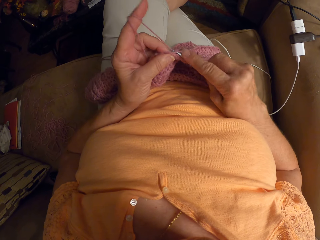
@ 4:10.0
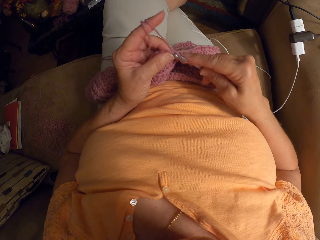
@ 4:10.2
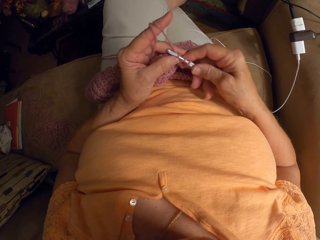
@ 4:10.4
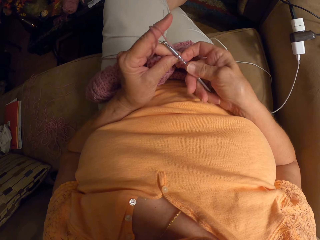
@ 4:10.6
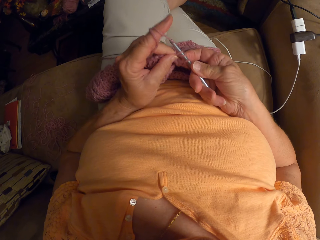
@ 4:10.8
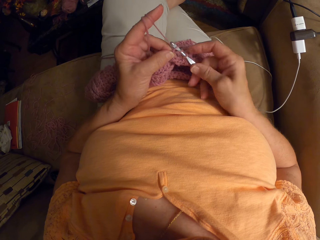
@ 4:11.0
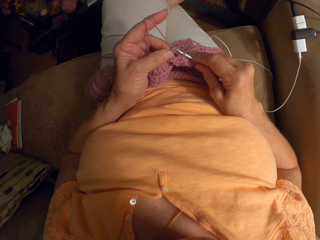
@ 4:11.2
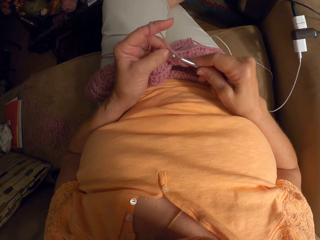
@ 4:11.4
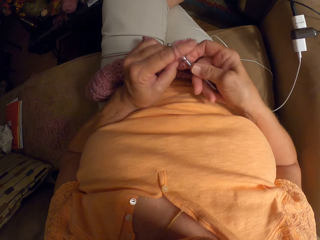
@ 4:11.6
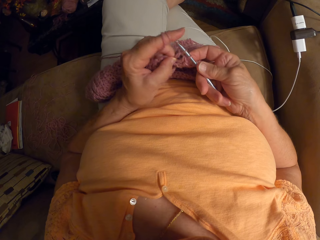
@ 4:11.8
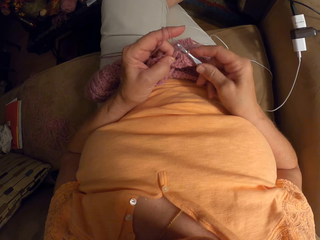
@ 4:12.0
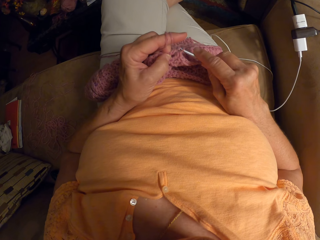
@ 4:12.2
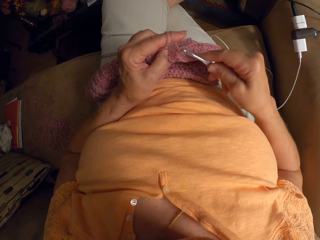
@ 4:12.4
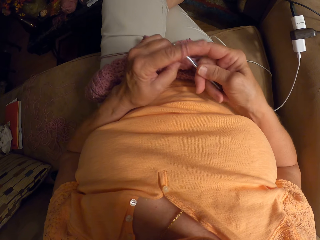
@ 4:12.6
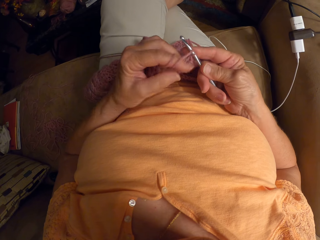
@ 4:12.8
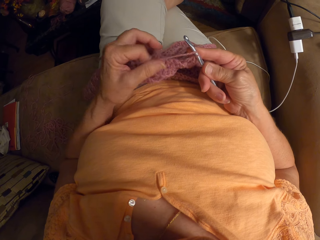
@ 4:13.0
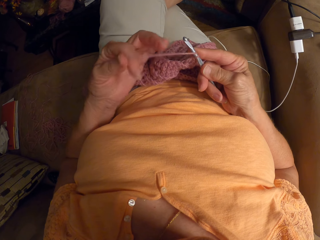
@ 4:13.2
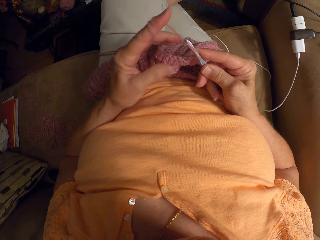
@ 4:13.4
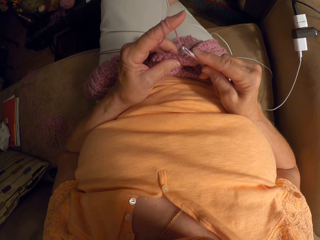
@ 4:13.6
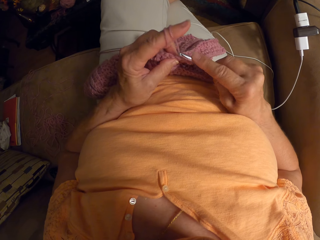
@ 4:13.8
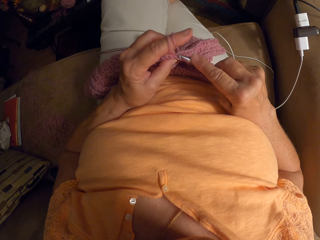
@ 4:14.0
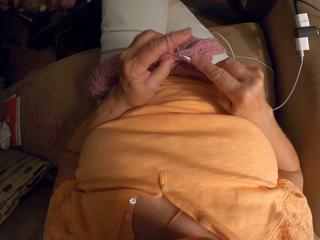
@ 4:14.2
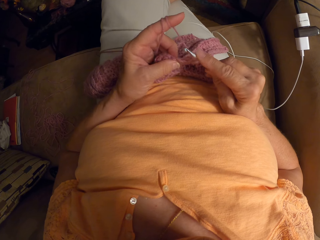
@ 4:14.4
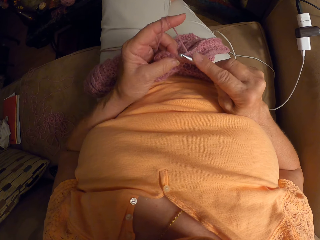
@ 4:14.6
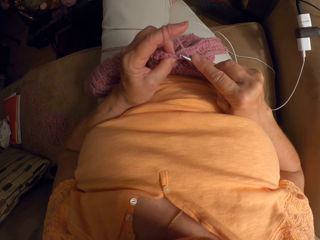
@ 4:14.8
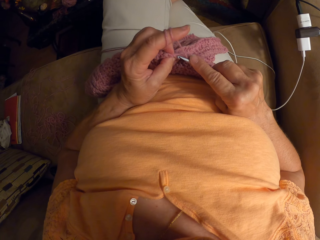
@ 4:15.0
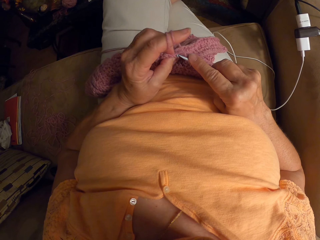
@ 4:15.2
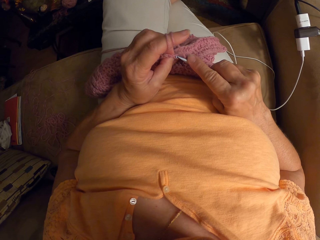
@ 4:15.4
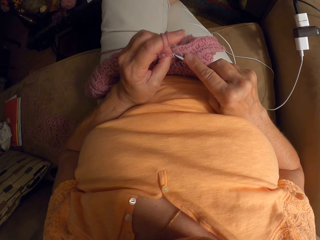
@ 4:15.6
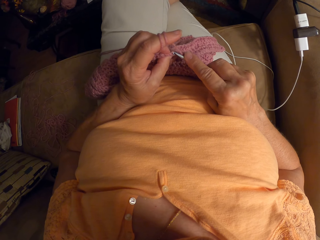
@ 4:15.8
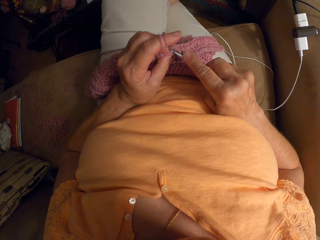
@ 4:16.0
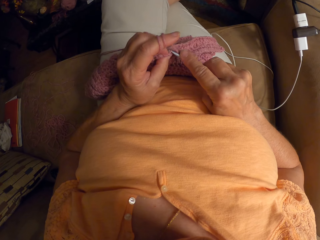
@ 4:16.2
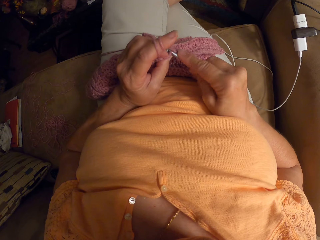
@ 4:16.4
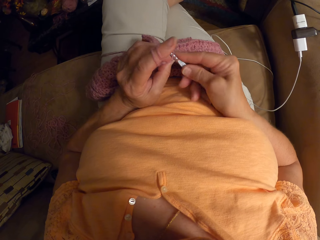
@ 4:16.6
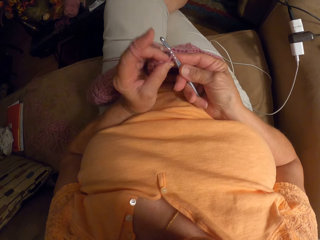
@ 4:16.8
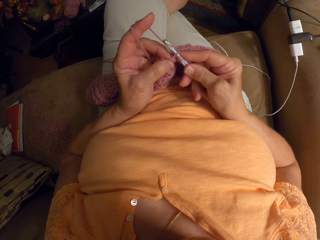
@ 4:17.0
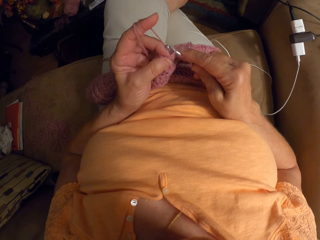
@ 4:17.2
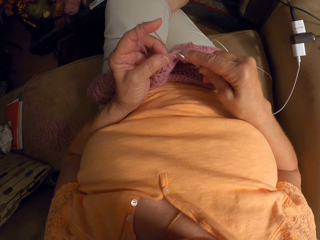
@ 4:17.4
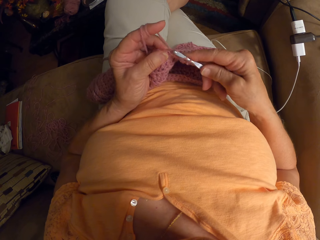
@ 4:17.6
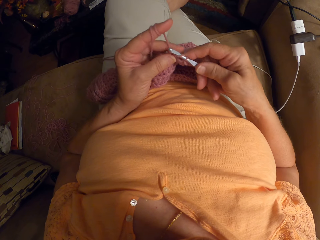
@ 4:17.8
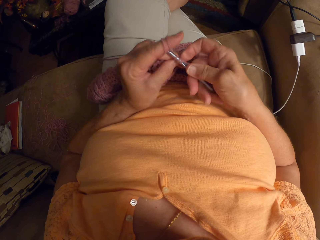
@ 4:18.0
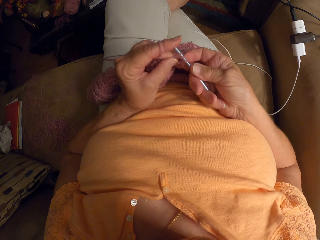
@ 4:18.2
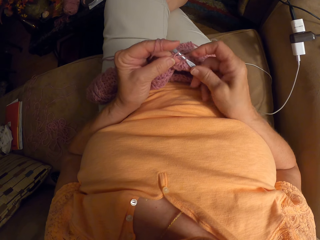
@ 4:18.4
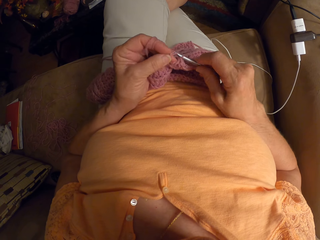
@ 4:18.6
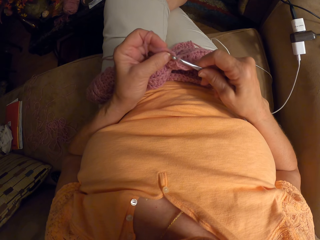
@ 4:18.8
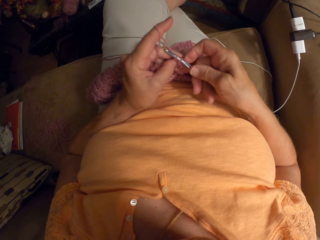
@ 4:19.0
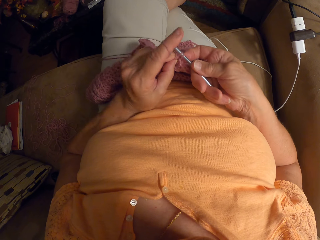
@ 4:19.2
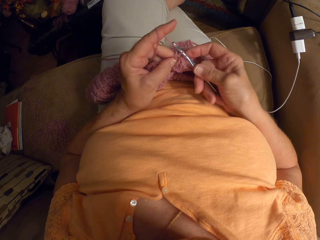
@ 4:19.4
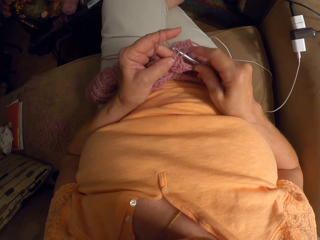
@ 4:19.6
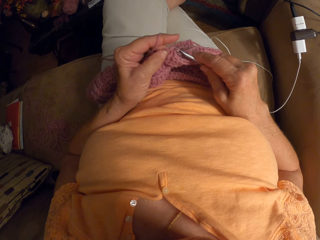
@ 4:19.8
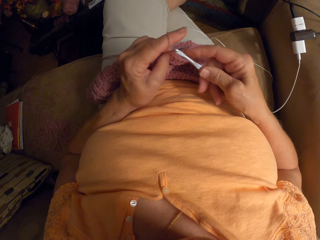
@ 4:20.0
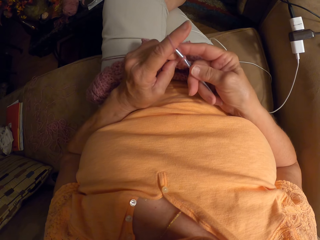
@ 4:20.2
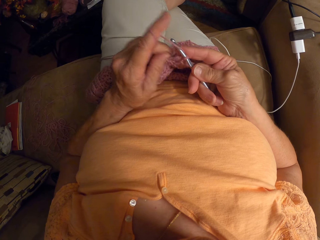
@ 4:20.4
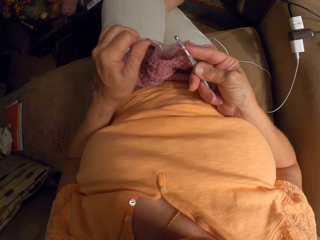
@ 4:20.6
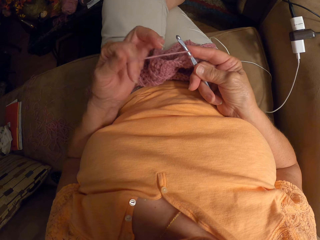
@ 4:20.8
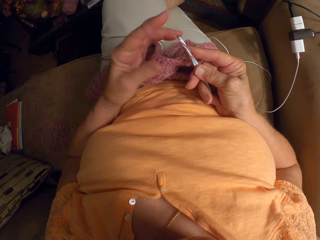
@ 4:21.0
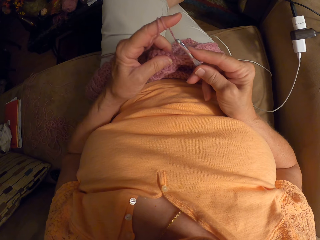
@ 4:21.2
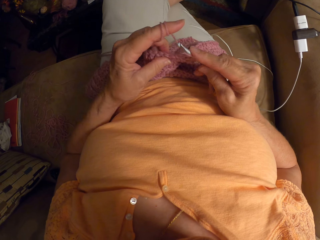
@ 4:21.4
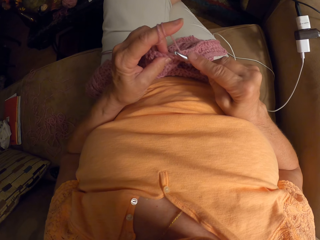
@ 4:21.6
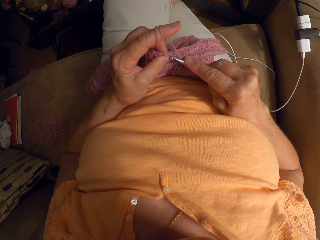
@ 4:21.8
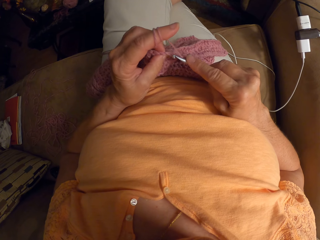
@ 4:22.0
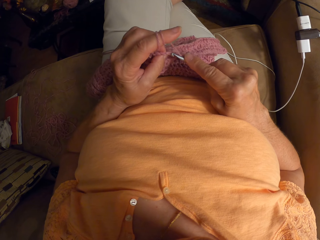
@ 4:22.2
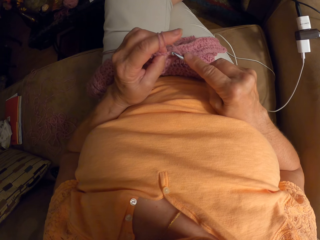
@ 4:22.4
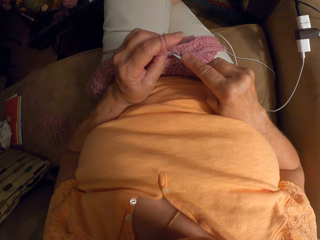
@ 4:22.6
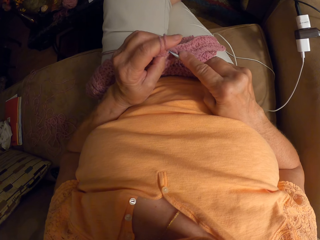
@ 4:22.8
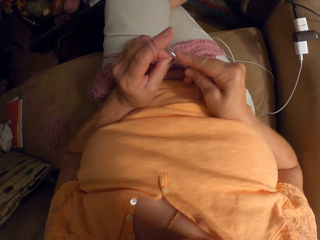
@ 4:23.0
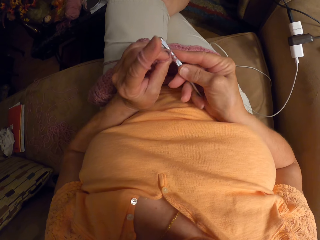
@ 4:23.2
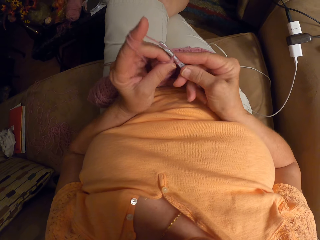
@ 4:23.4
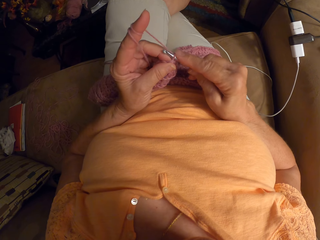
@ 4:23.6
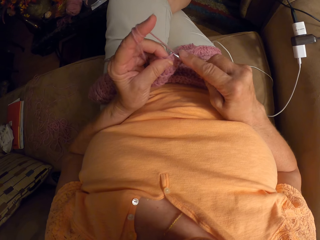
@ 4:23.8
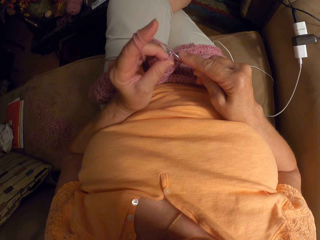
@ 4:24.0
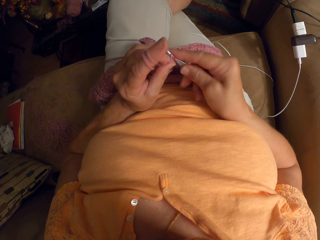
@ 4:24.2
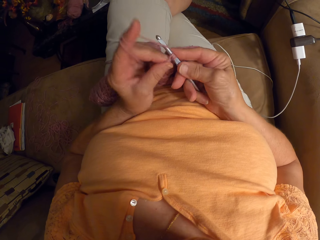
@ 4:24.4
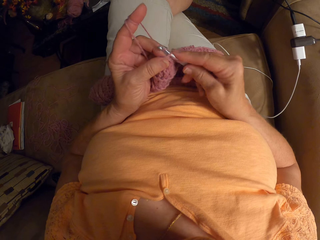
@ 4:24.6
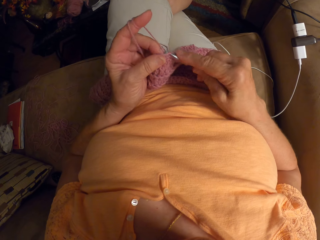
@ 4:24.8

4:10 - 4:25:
The camera wearer stretches the thread and proceeds to weave. They twist the thread on the finger and proceed to weave.

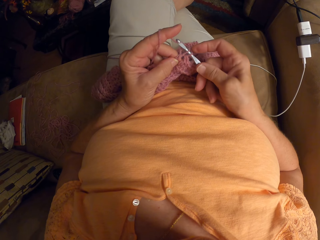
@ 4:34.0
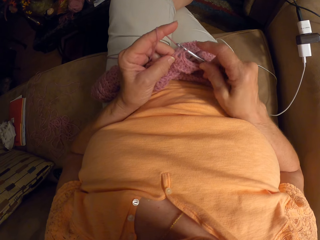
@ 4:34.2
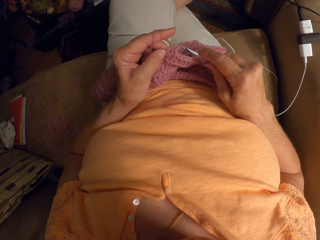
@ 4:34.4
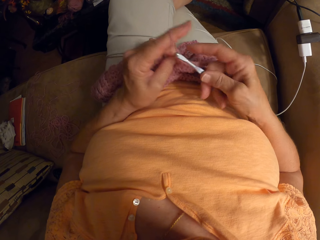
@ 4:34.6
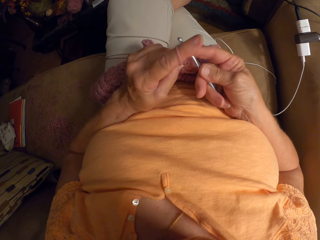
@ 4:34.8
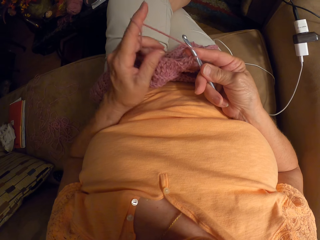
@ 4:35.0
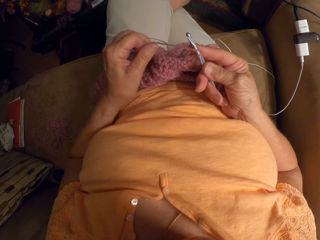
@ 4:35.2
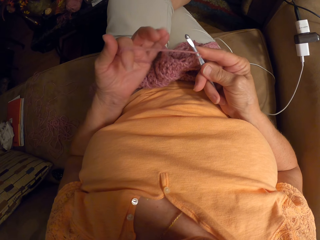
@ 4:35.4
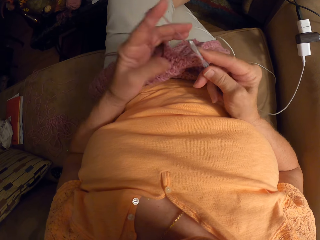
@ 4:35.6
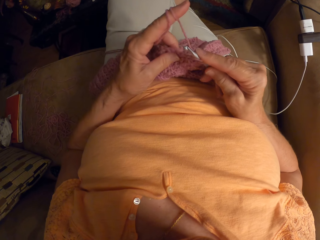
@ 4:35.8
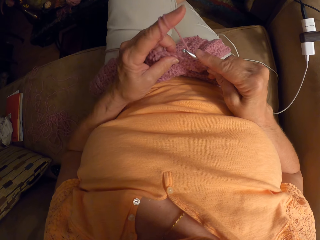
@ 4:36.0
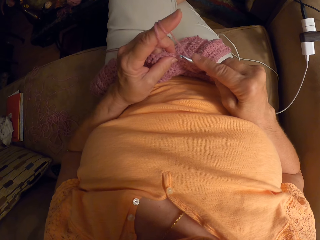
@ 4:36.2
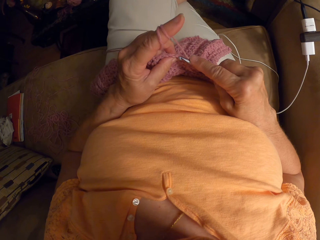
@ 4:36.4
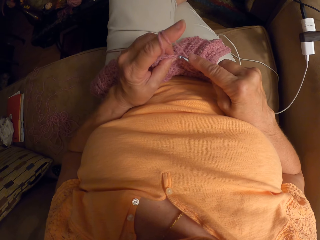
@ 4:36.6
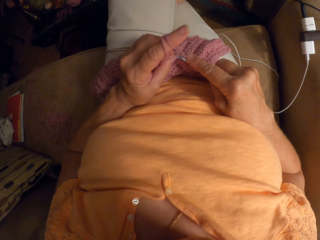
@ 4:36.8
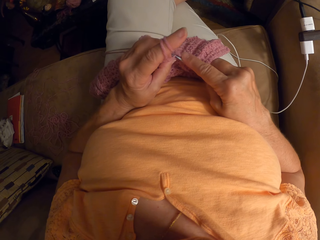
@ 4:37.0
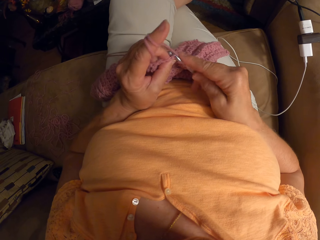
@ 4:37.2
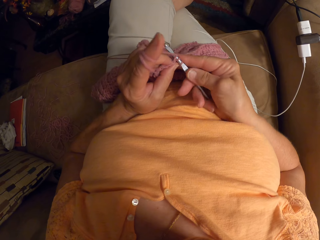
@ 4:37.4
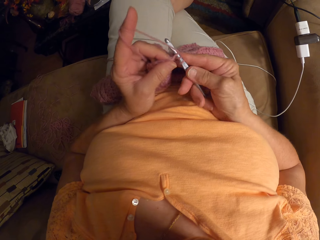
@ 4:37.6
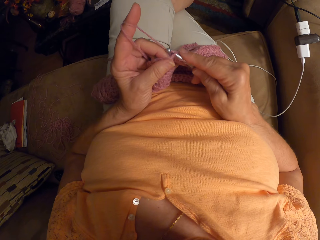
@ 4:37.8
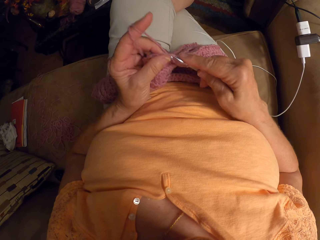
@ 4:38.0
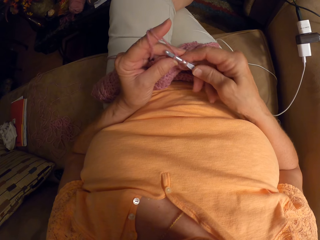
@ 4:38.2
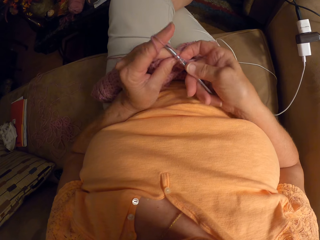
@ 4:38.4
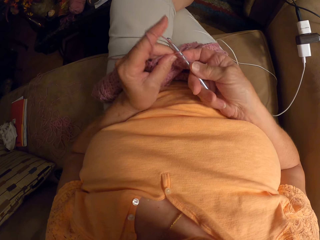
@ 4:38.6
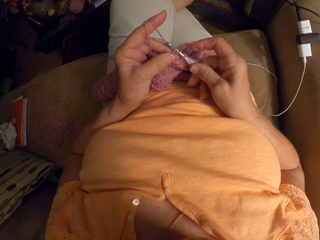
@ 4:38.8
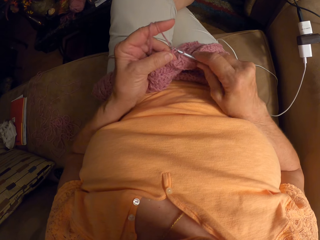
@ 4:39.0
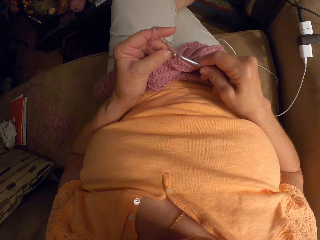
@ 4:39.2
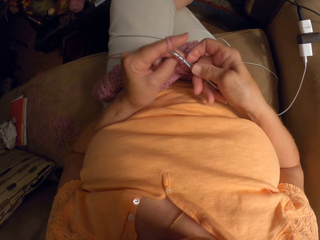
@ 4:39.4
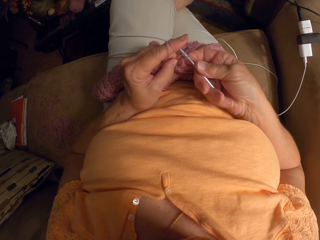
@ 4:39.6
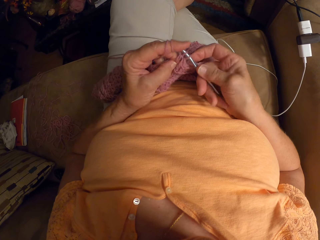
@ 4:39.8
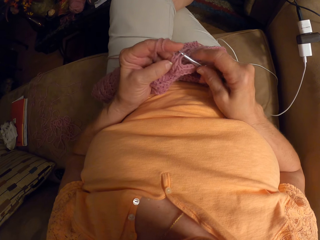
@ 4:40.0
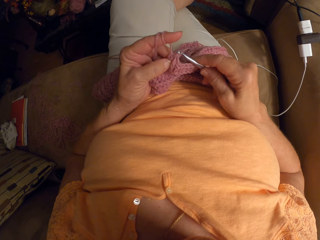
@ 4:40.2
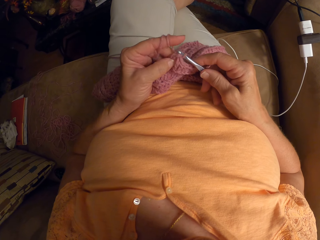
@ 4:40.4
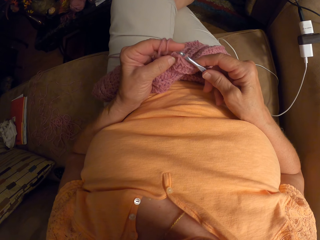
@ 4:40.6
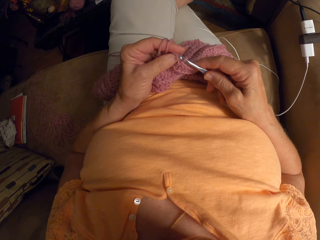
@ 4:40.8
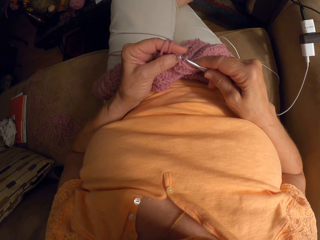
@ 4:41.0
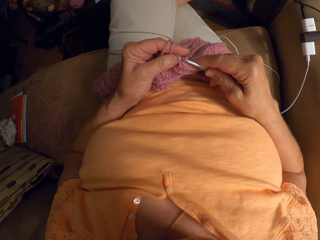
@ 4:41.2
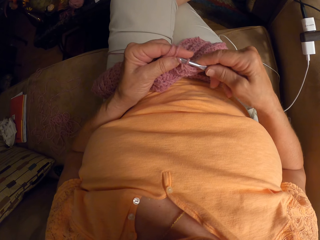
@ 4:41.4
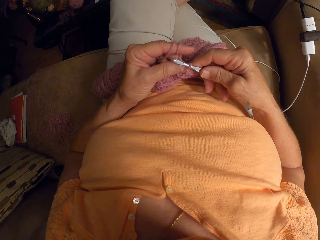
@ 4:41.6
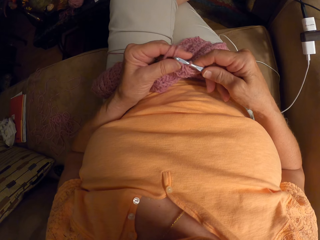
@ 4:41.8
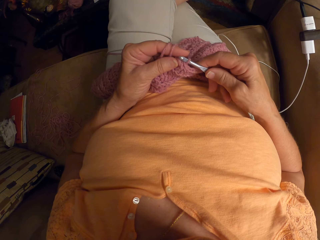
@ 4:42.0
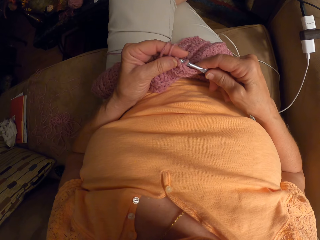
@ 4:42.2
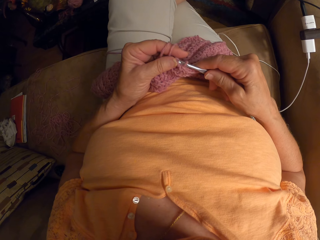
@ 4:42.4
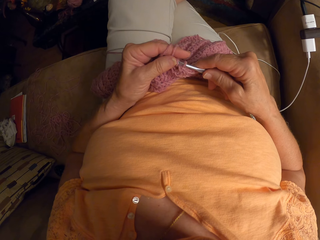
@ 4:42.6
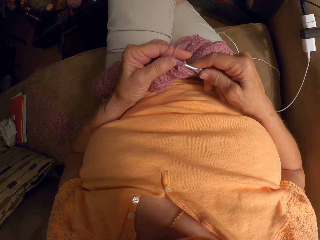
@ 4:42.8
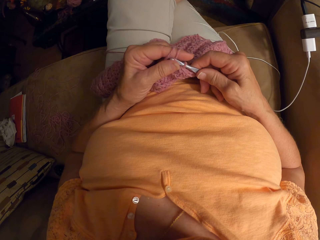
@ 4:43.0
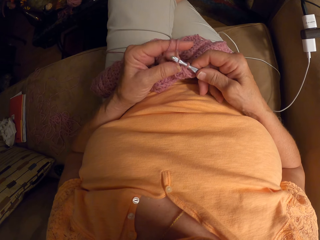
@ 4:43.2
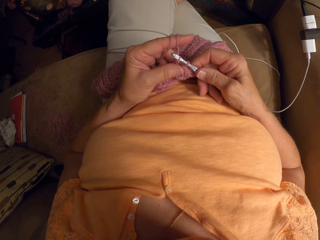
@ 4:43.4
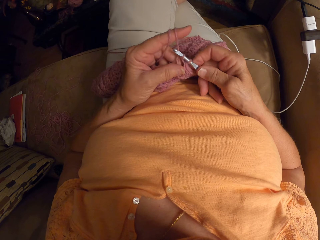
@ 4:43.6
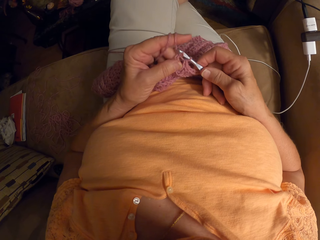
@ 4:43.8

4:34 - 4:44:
The camera wearer twists the thread on the finger and proceeds to weave.
